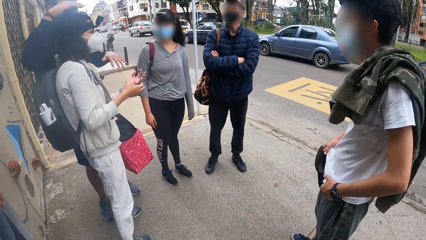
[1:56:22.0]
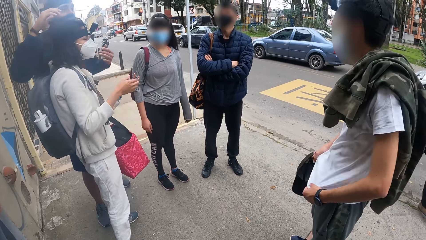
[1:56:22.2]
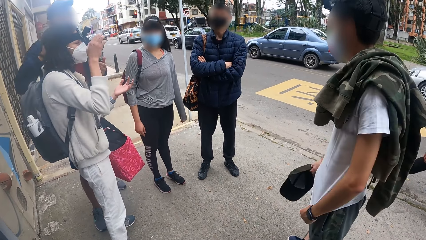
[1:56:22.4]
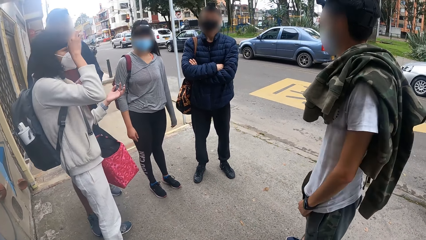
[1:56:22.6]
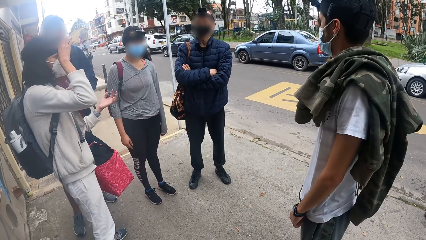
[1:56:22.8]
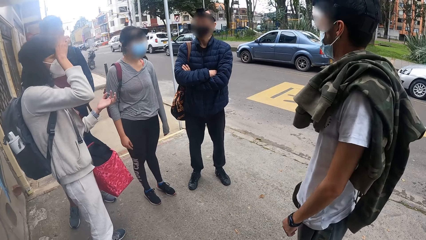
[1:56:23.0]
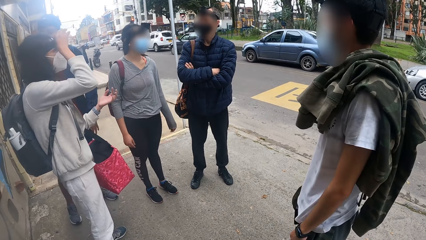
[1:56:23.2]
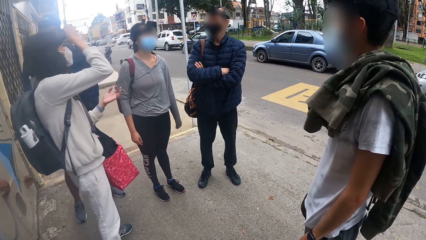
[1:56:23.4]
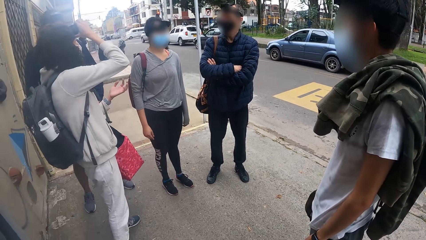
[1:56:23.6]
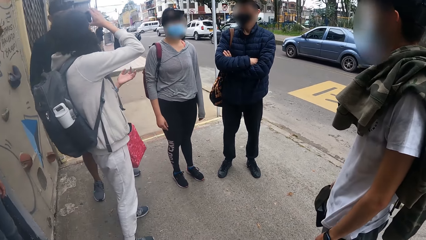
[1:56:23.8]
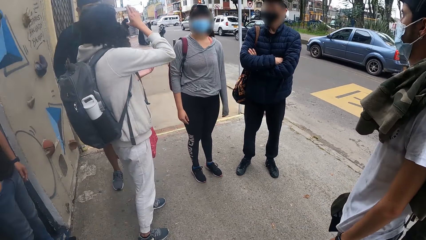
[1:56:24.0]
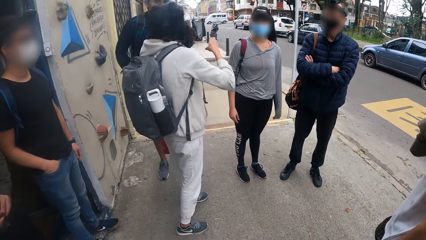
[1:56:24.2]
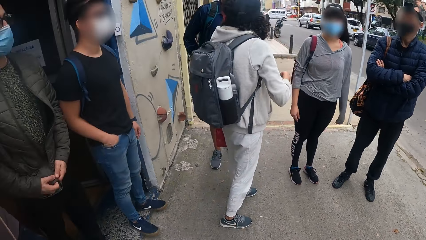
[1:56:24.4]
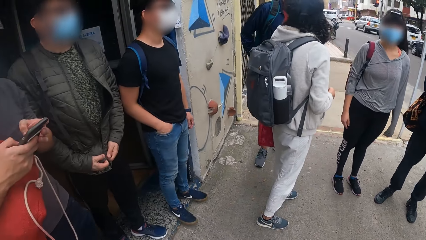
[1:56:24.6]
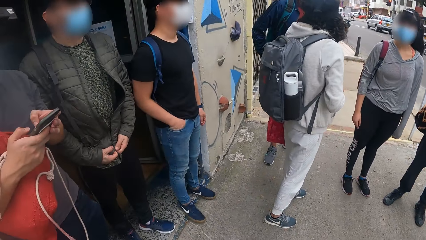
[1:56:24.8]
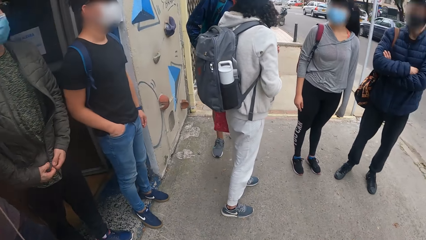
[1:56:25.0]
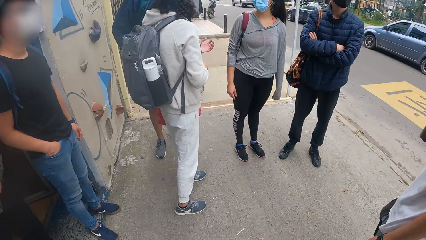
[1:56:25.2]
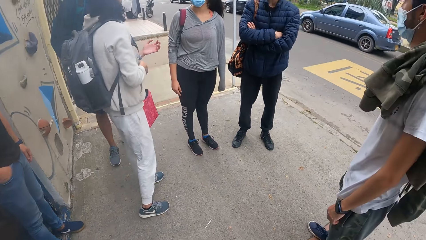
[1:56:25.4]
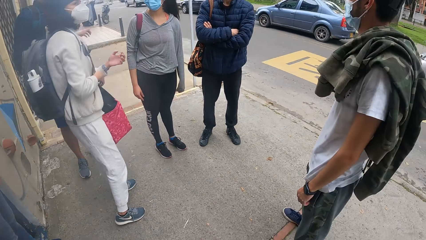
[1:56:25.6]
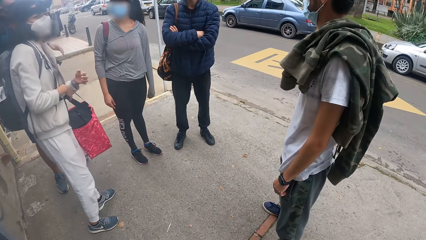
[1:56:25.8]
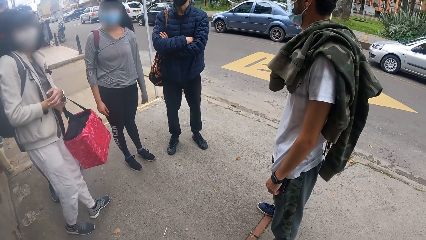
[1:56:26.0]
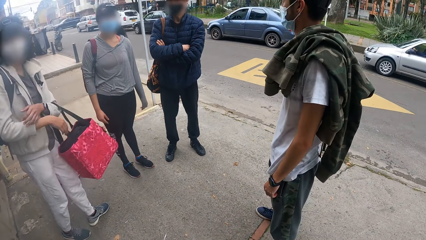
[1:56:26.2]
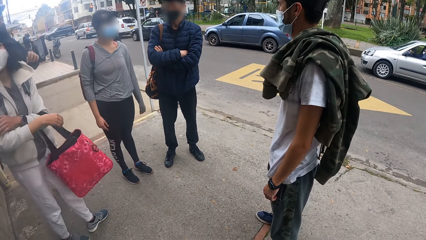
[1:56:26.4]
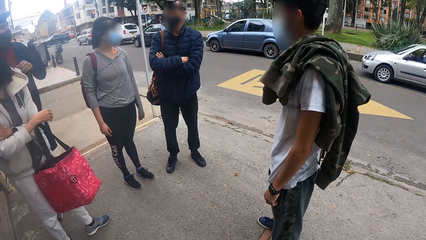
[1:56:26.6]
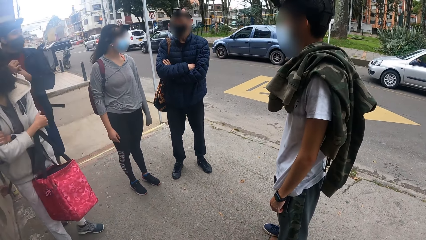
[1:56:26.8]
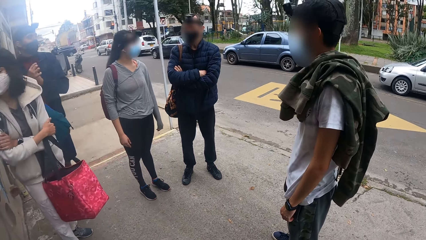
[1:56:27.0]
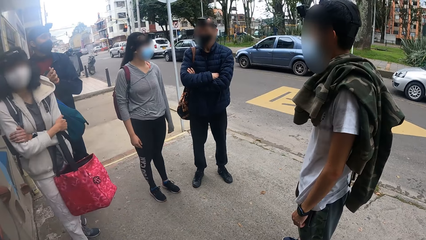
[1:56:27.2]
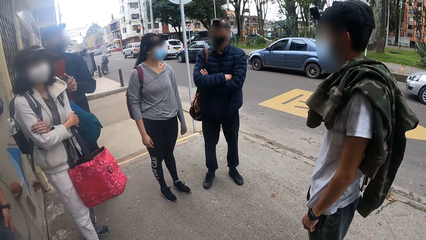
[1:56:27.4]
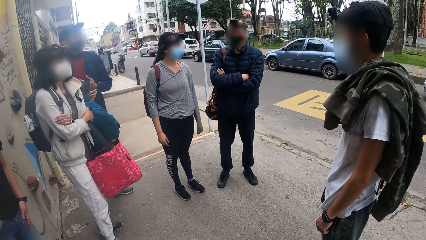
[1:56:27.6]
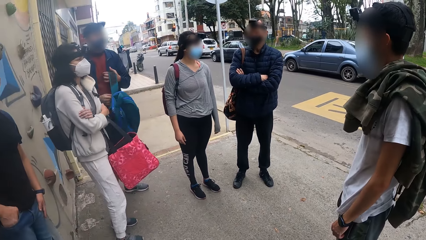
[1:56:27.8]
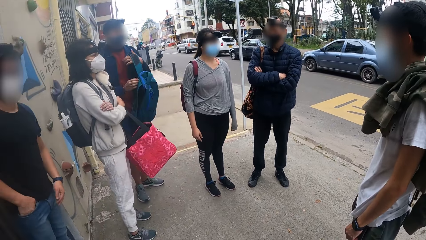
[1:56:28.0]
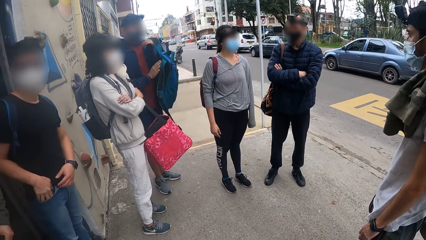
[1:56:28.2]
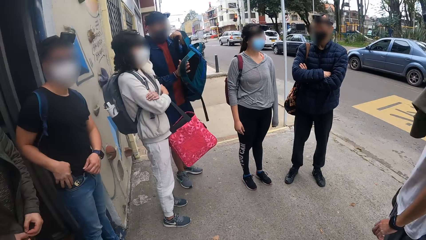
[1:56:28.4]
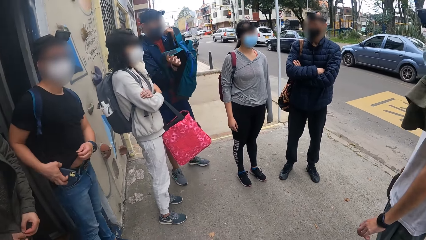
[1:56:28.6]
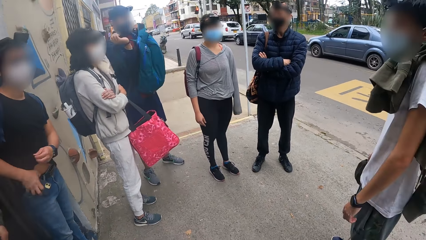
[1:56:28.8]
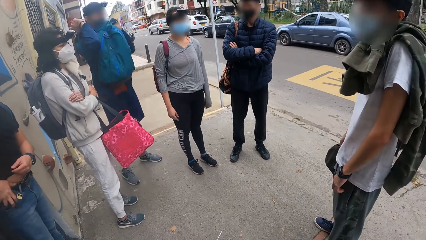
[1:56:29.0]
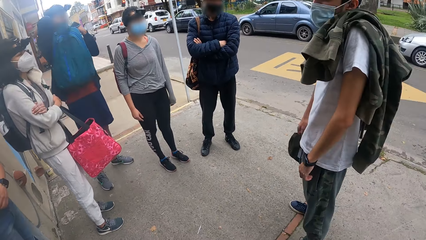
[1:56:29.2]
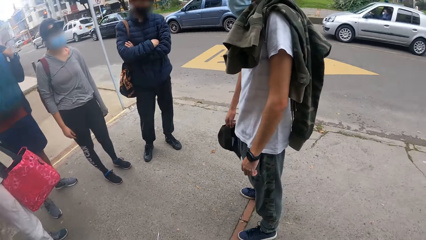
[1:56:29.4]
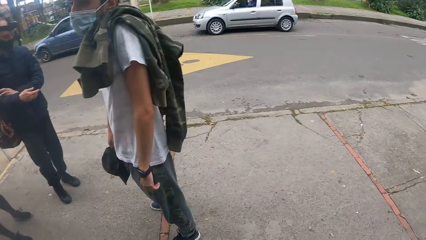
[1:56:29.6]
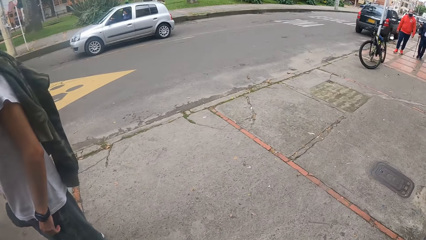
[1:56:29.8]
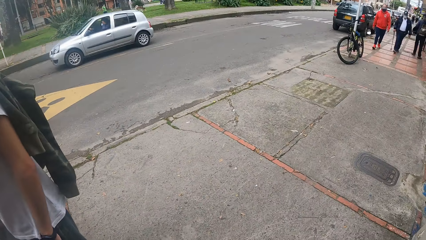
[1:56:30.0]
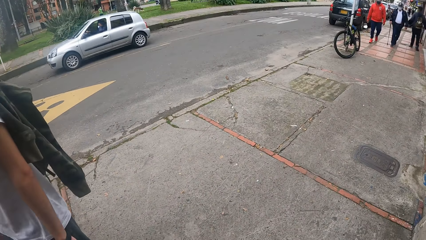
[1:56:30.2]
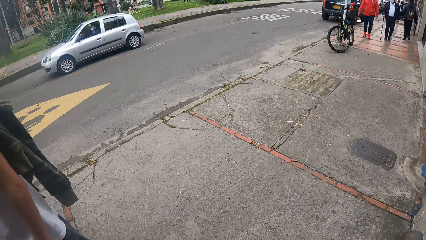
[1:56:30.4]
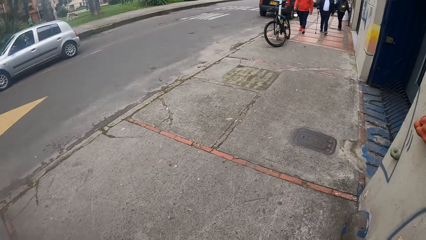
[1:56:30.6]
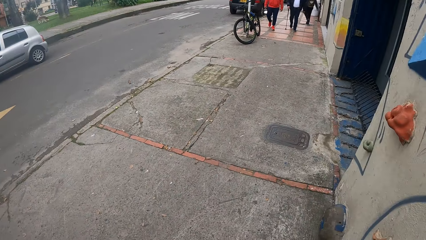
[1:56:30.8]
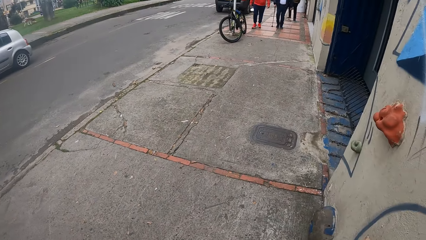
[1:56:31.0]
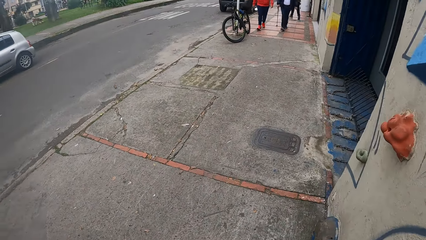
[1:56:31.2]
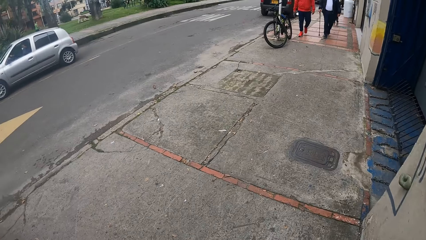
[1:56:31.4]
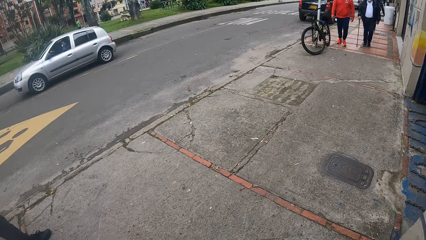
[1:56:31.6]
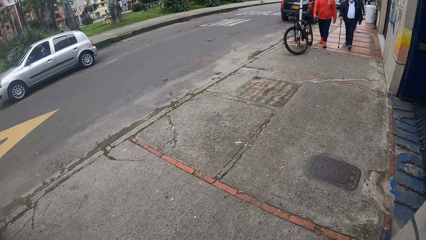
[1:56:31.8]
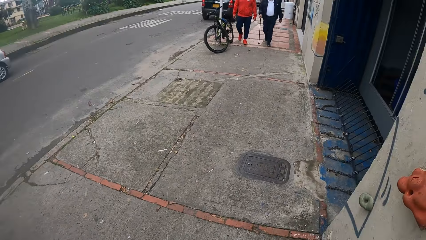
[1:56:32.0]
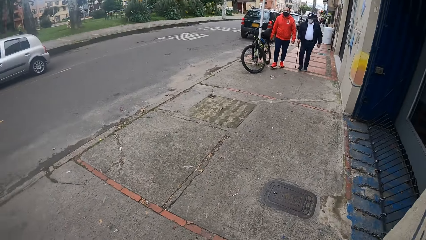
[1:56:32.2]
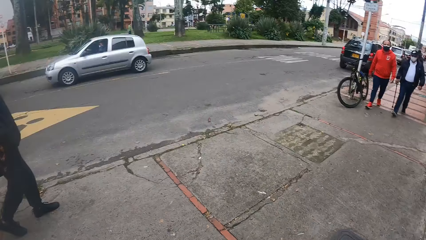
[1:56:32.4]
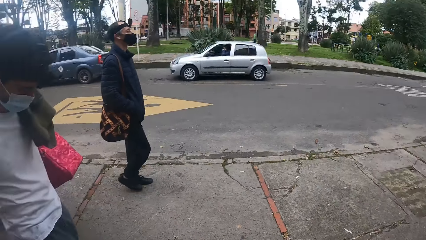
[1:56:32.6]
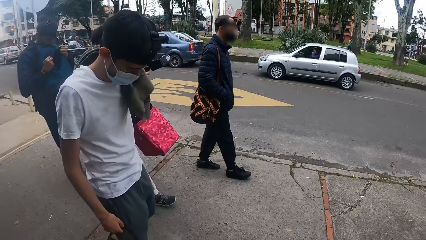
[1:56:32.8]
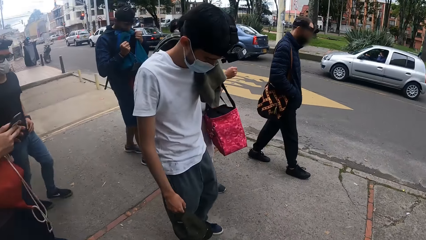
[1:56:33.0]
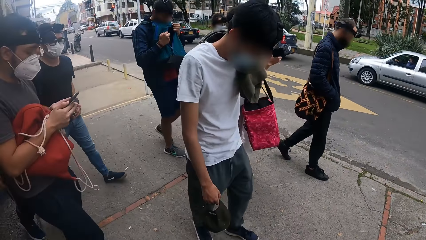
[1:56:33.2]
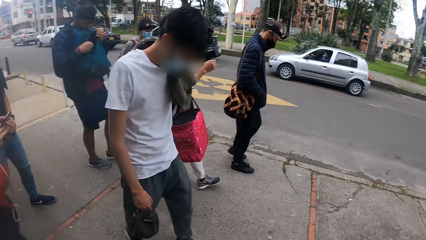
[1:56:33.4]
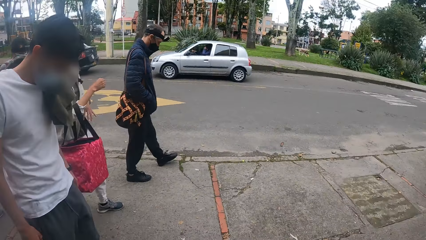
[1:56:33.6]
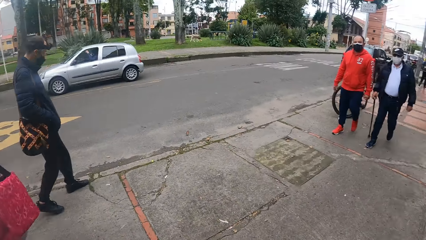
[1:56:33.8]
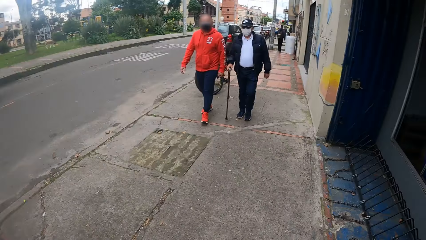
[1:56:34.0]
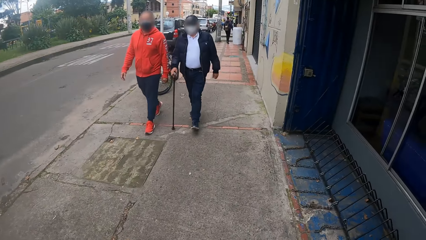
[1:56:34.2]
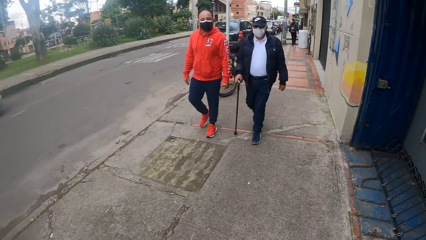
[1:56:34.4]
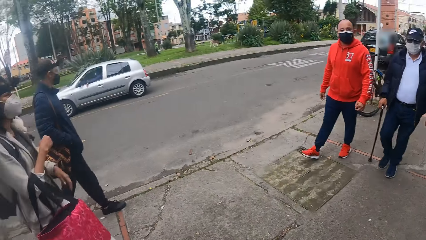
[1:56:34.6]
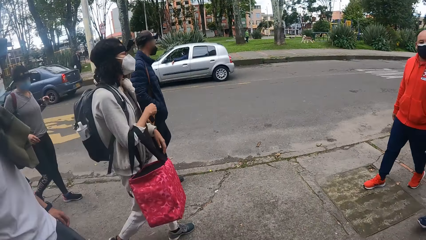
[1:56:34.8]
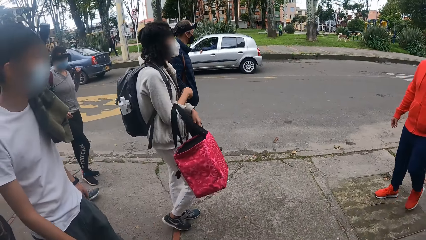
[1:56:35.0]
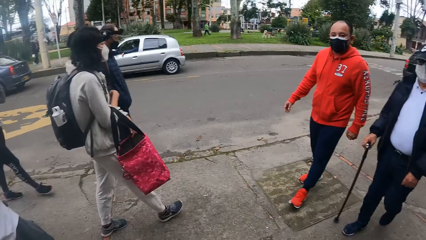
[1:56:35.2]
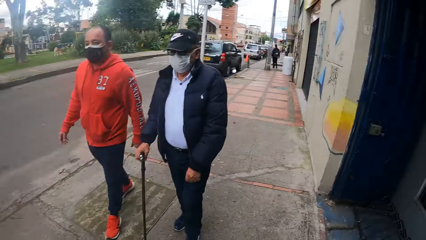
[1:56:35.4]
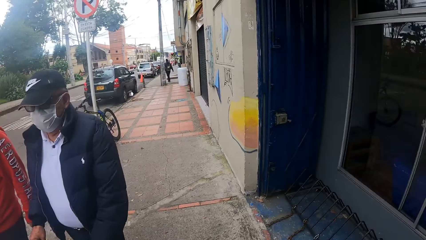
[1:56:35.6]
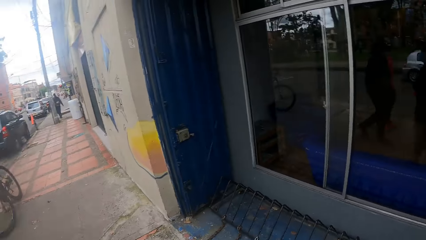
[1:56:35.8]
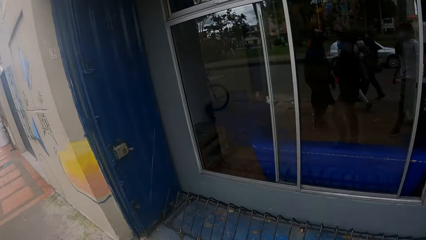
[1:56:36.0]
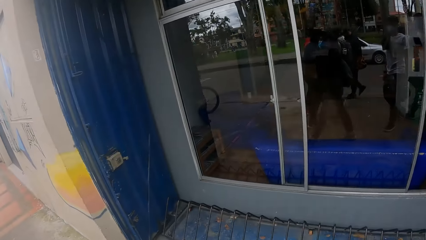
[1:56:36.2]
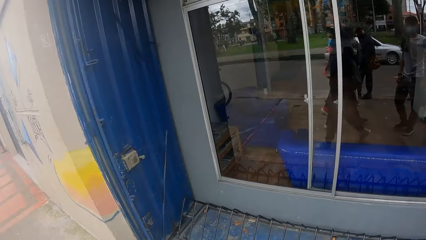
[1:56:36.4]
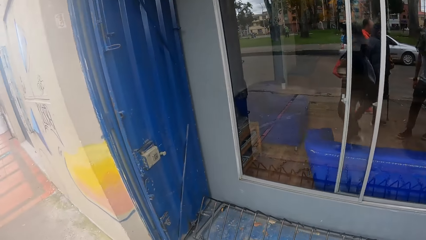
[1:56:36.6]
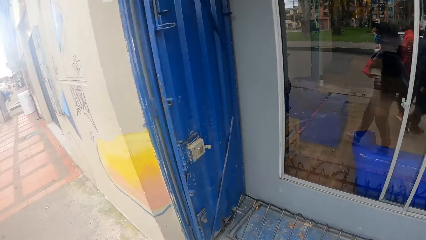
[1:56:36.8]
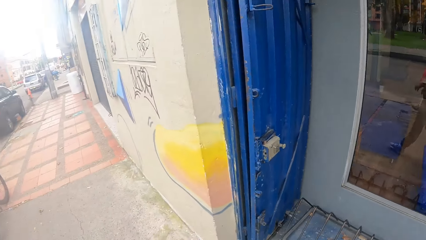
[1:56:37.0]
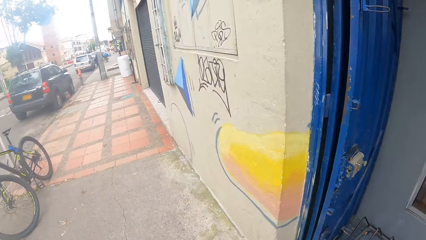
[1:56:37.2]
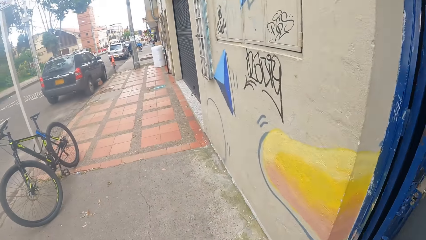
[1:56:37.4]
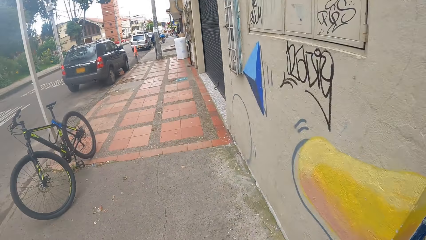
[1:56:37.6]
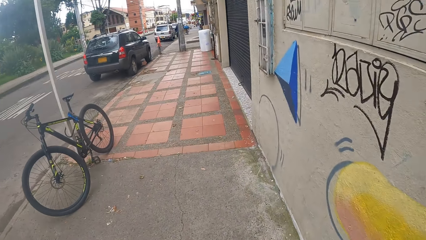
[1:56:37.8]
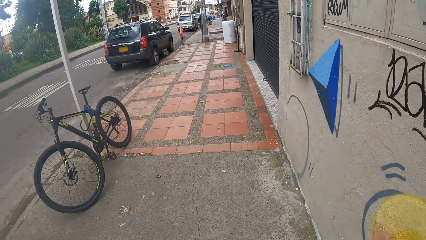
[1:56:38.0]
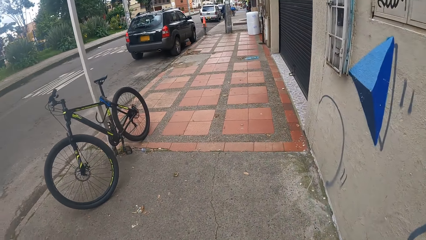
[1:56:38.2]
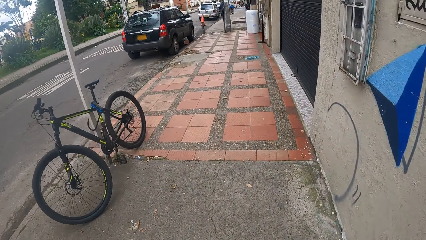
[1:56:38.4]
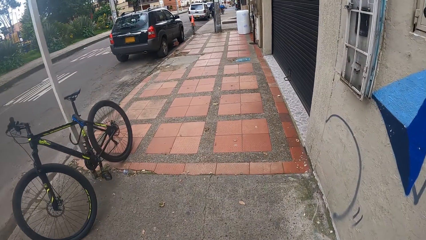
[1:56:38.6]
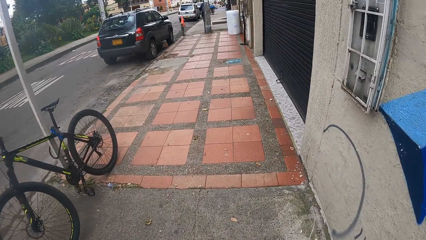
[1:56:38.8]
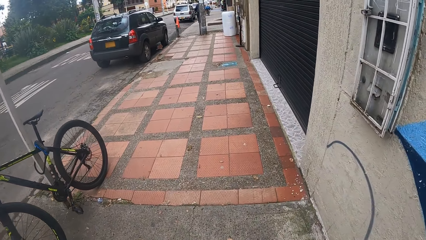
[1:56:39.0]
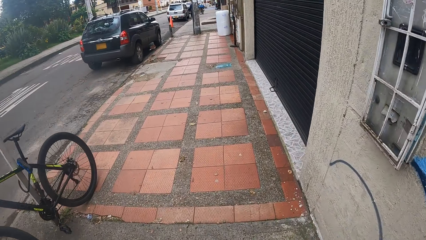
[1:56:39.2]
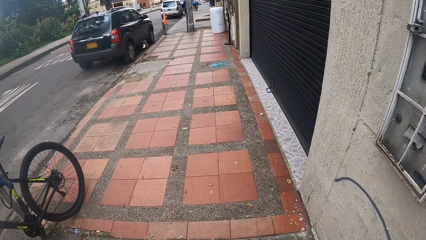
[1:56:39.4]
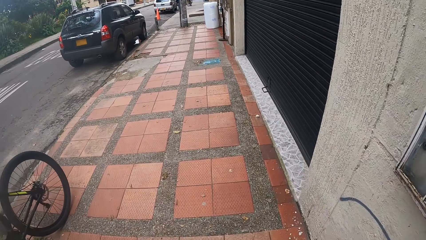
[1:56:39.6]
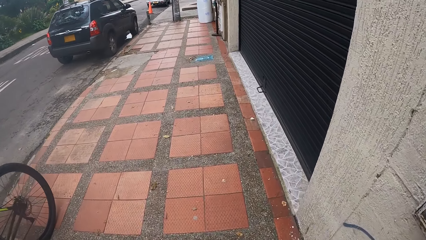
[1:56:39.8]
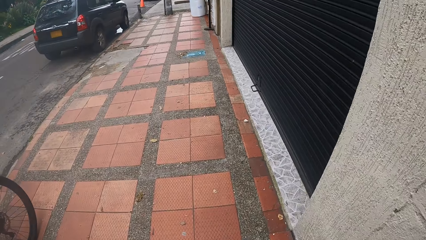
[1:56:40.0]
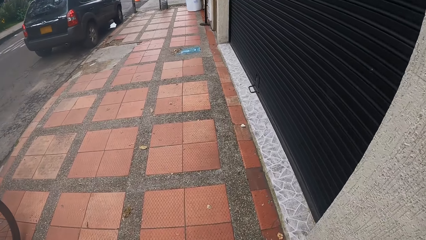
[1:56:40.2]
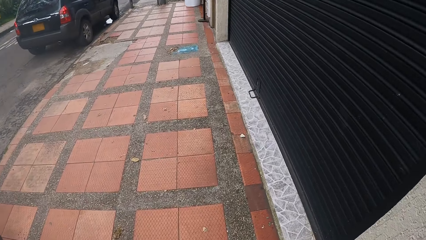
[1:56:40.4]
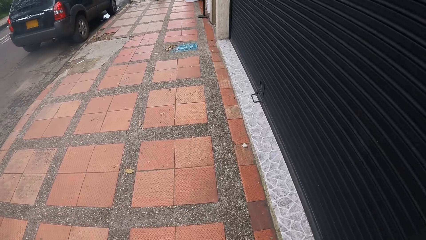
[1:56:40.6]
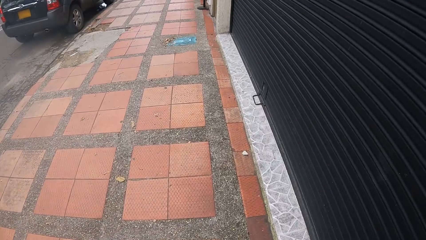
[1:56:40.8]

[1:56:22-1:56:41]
The camera wearer looks around. They walk on the walkway beside a road with the group of people.
